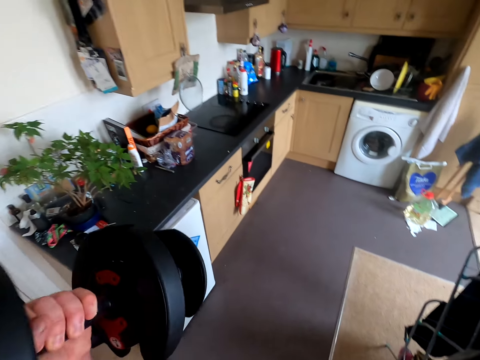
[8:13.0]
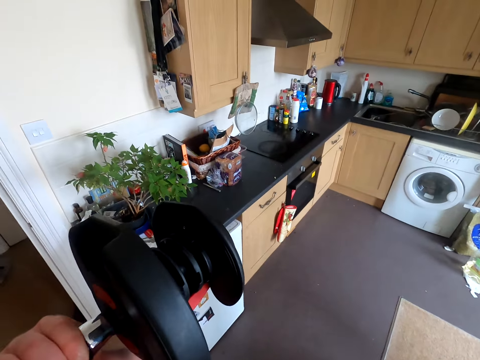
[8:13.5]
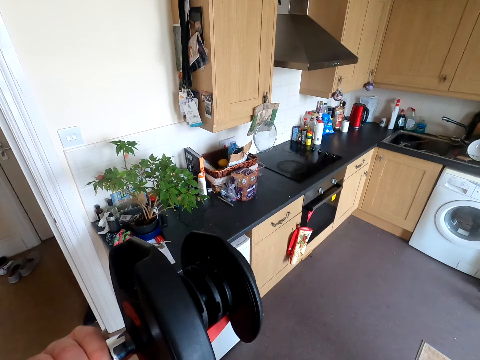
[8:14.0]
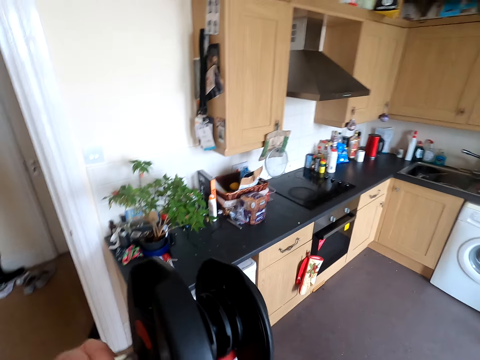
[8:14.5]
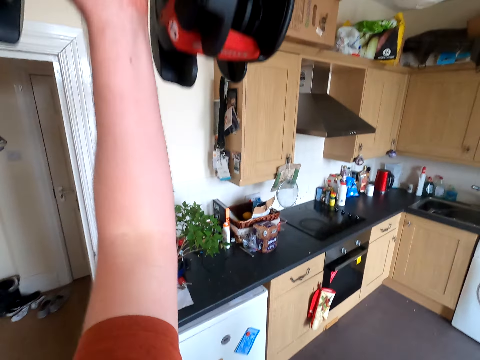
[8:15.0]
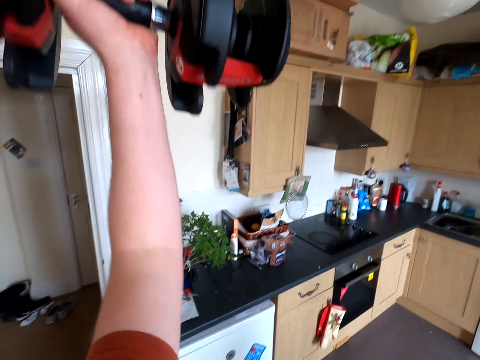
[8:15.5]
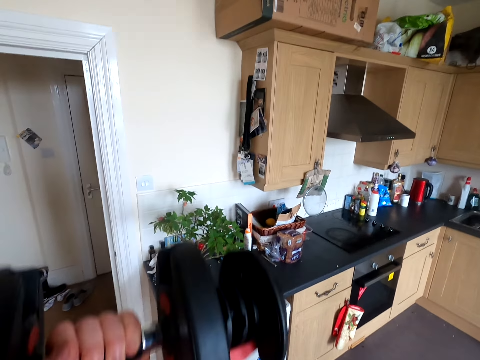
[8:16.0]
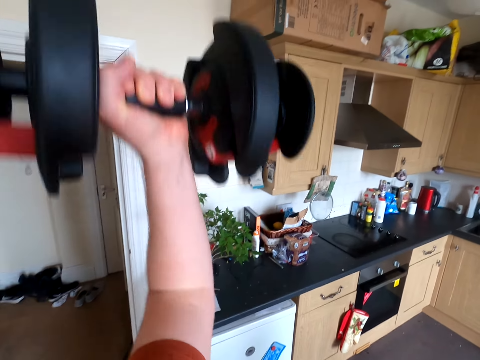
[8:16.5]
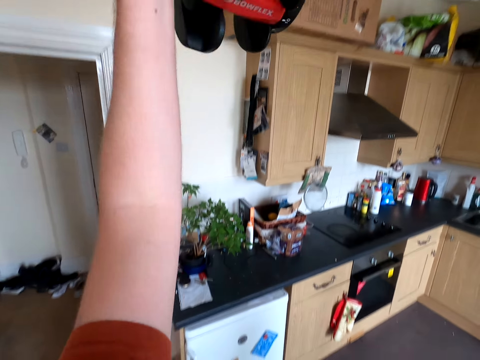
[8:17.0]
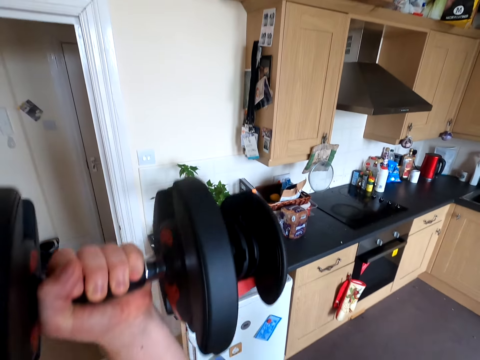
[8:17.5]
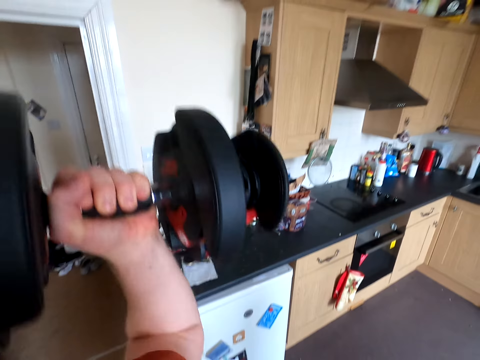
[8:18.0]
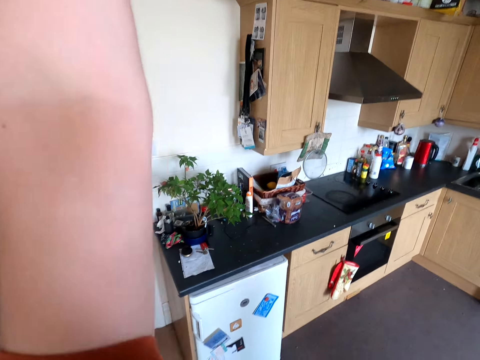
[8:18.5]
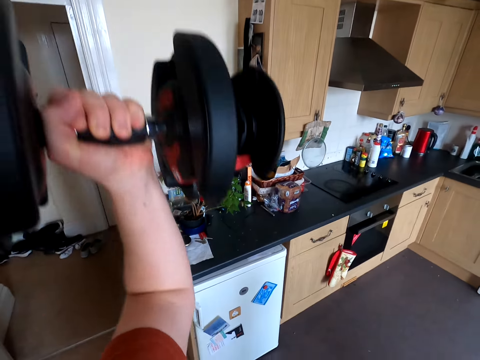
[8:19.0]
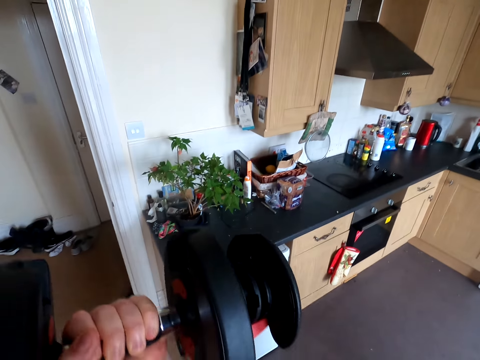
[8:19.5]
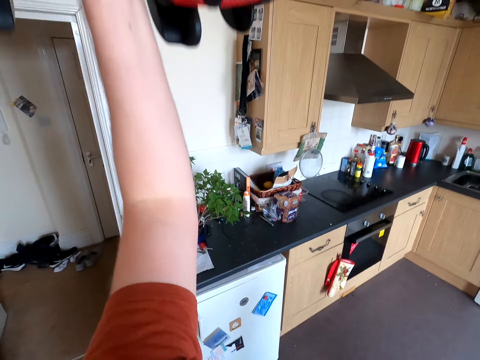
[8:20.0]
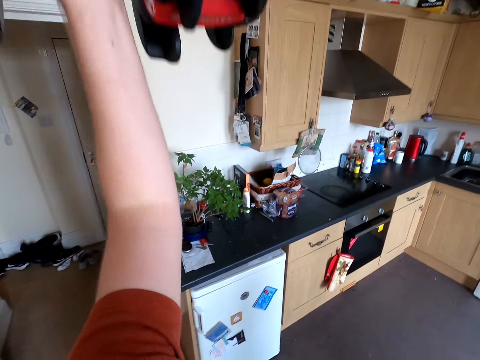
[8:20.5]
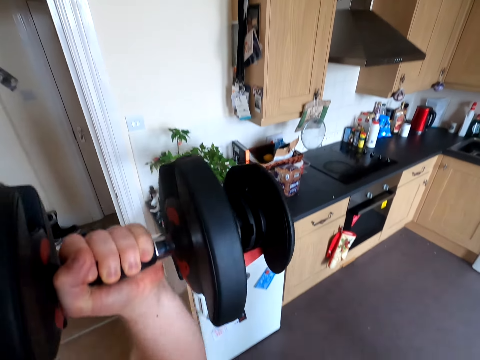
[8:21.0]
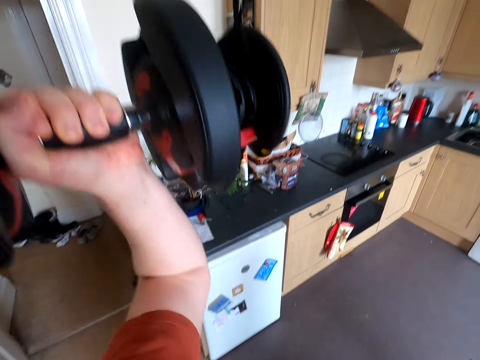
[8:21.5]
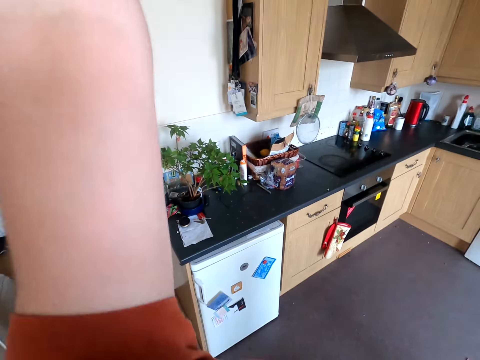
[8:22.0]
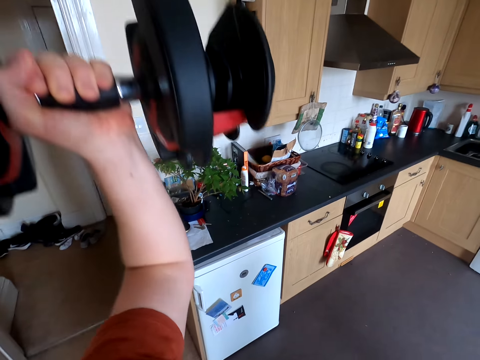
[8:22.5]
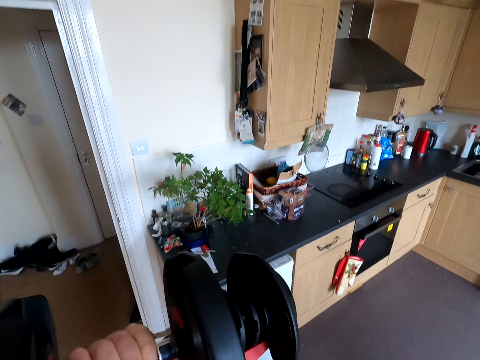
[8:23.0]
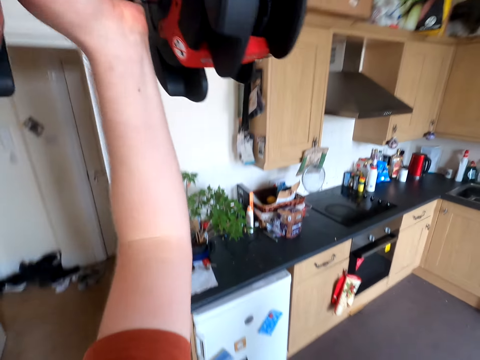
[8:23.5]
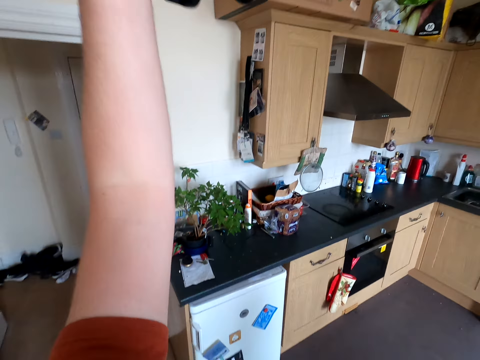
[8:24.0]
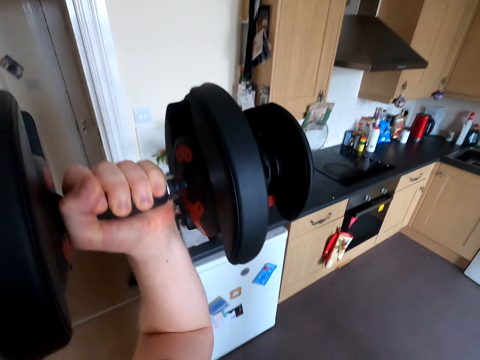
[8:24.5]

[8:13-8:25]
The camera wearer lifts up the dumbbell. They exercise with the dumbbell on the left hand, put the dumbbell down, lift up the dumbbell, put the dumbbell down, lift up the dumbbell, put the dumbbell down, lift up the dumbbell, put the dumbbell down, lift up the dumbbell, put the dumbbell down and lift up the dumbbell.

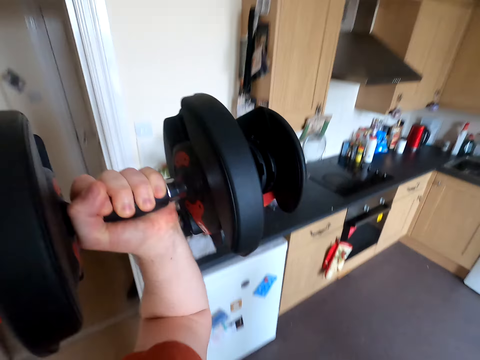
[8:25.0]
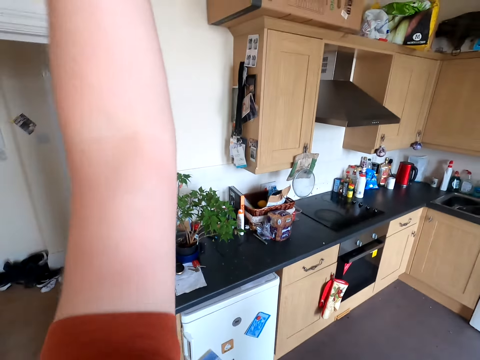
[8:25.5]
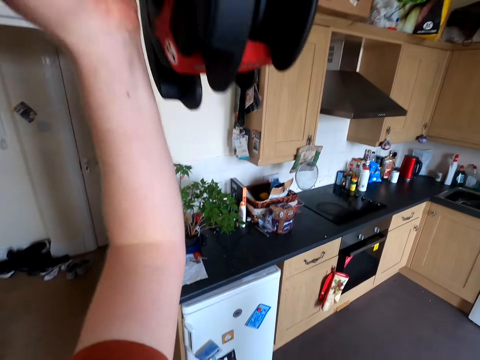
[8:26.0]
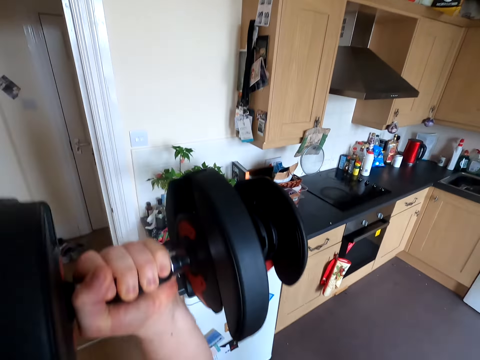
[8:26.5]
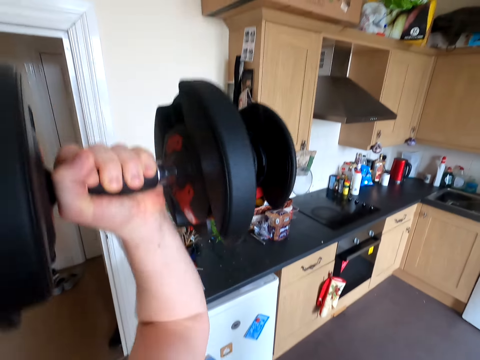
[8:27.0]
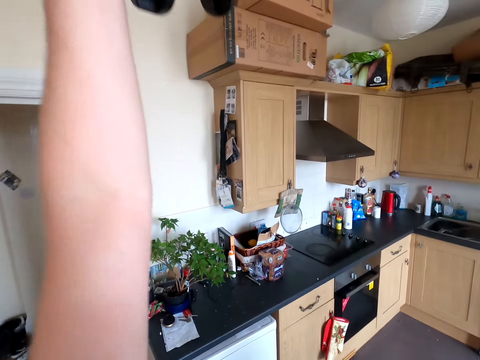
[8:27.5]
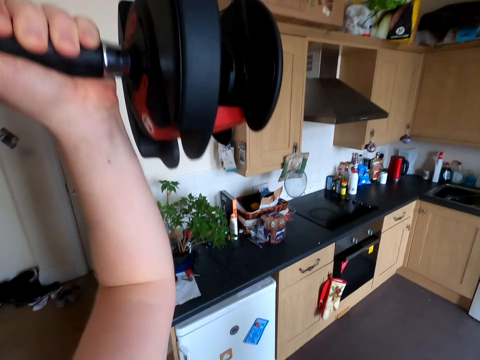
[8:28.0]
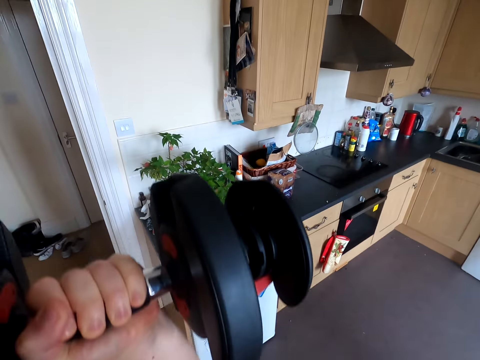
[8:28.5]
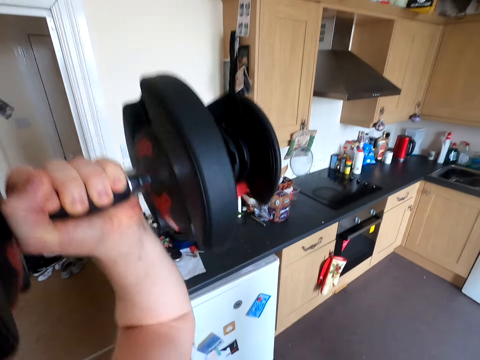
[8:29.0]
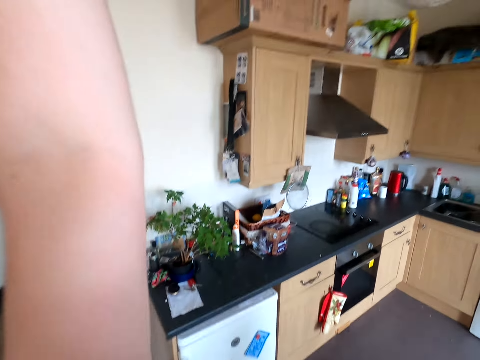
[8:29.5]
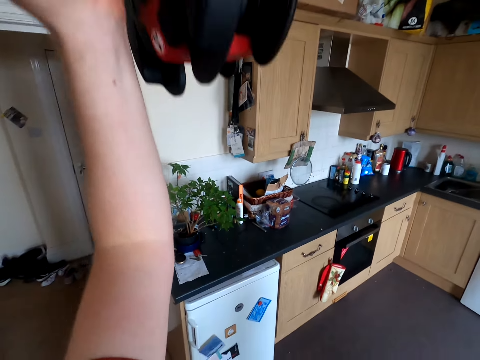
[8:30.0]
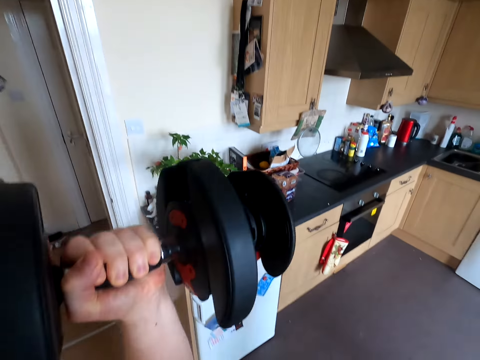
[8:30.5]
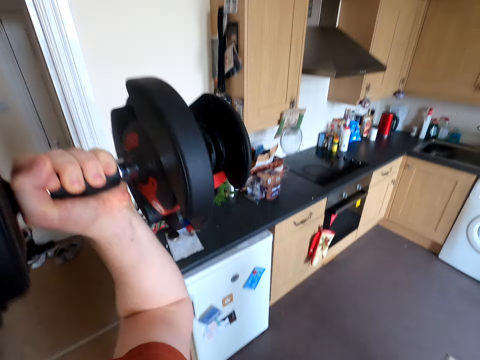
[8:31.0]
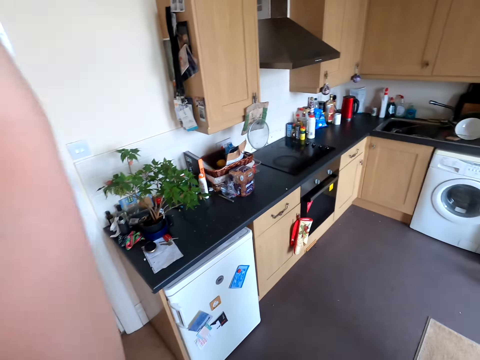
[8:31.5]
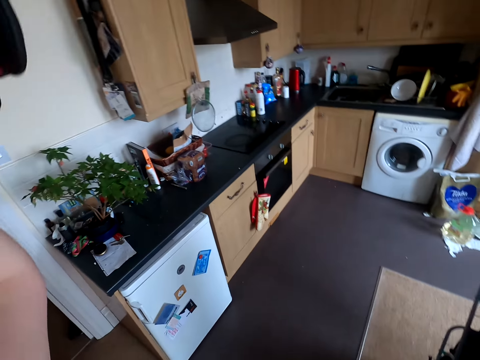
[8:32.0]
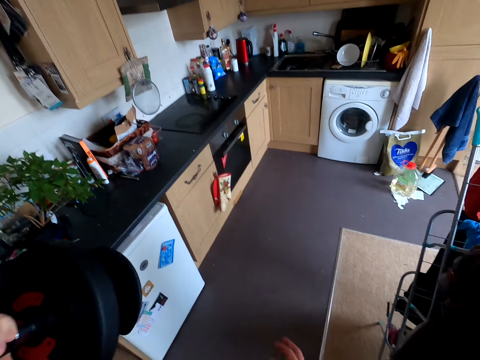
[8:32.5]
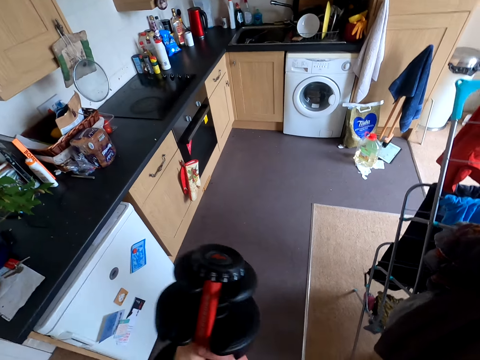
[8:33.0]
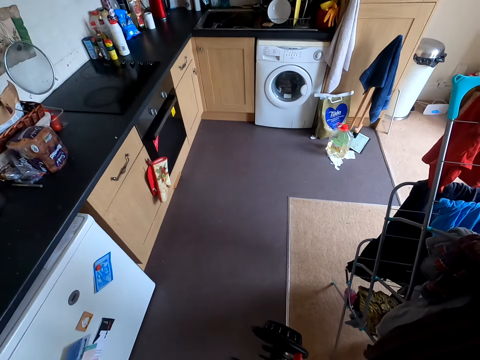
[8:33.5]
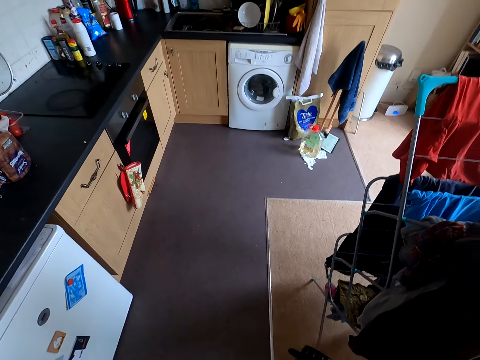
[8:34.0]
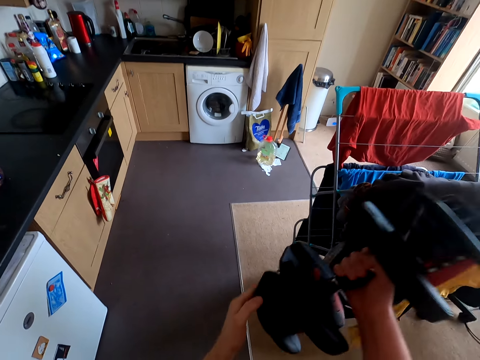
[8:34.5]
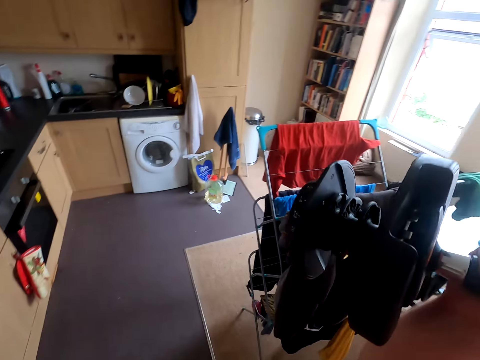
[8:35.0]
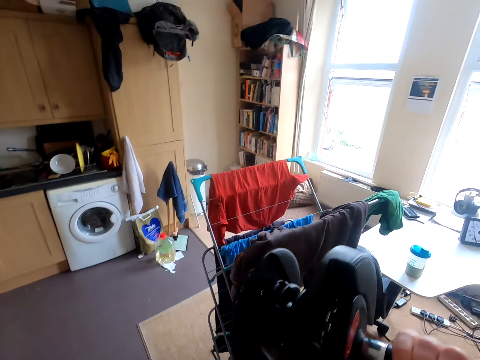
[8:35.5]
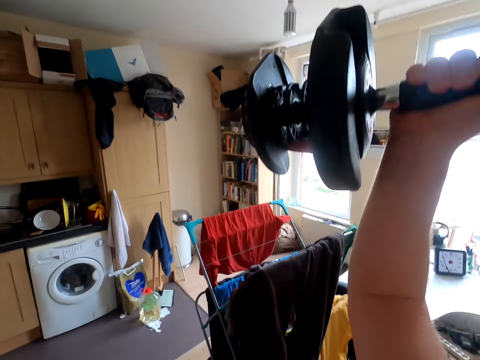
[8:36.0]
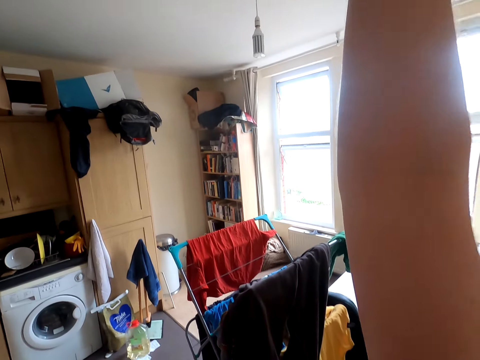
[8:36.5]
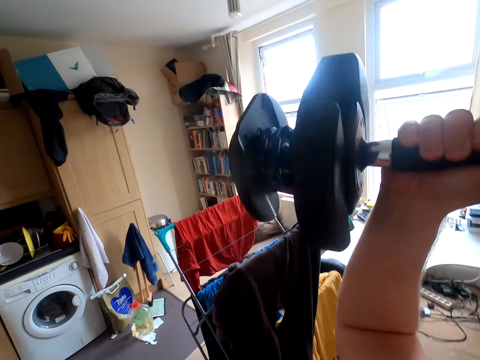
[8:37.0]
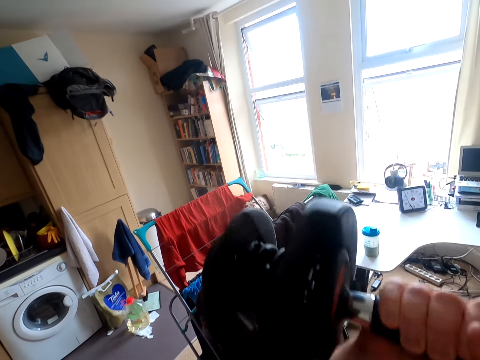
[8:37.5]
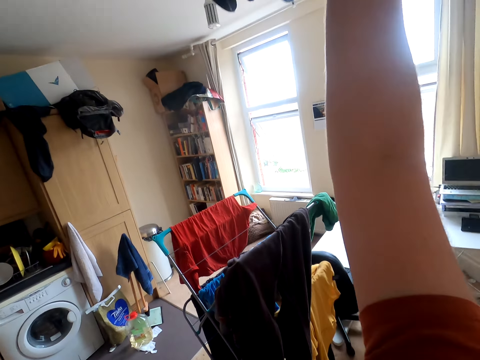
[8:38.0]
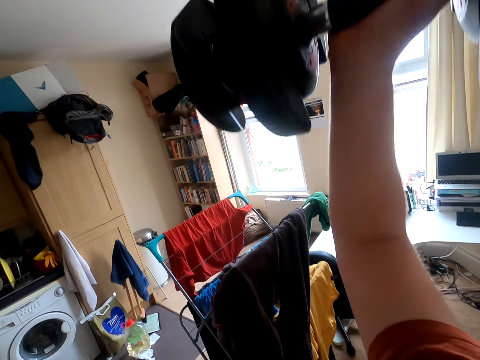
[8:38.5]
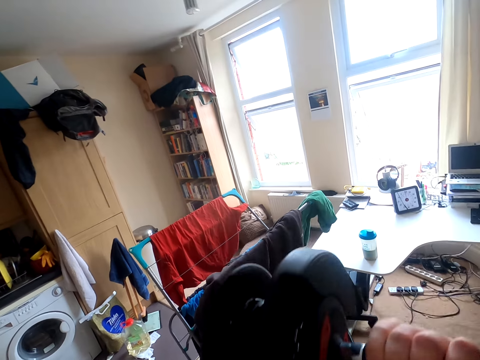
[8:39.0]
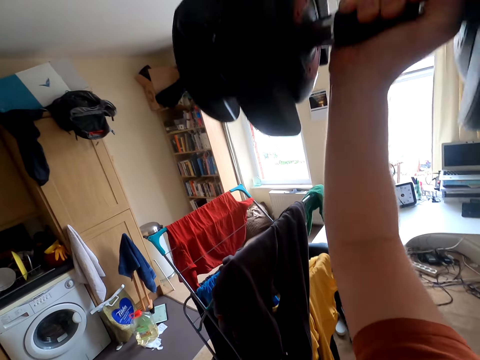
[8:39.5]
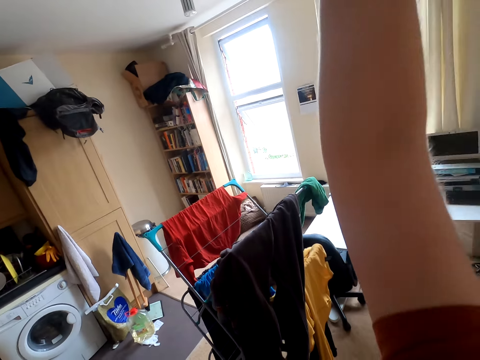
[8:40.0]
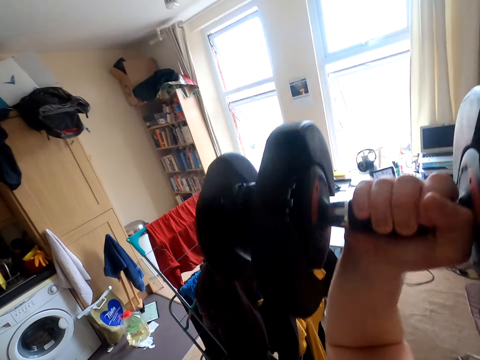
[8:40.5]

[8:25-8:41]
The camera wearer puts the dumbbell down. They lift up the dumbbell, put the dumbbell down, lift up the dumbbell, put the dumbbell down, lift up the dumbbell, put the dumbbell down and lift up the dumbbell. They touch the dumbbell. They lift up the dumbbell. They exercise with the dumbbell on the right hand. They put the dumbbell down, lift up the dumbbell, put the dumbbell down and lift up the dumbbell.
